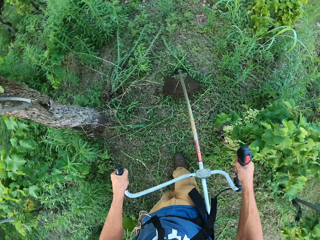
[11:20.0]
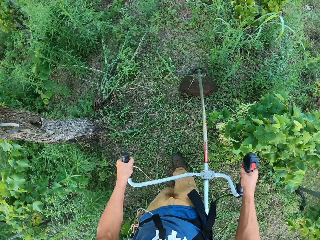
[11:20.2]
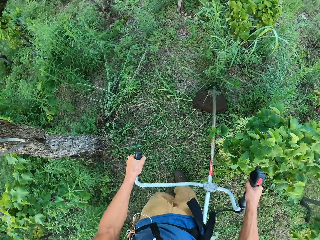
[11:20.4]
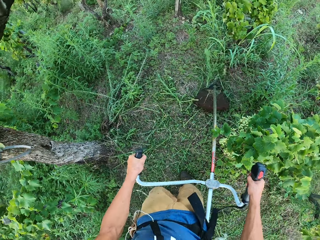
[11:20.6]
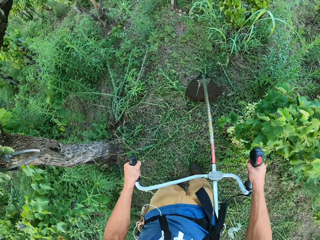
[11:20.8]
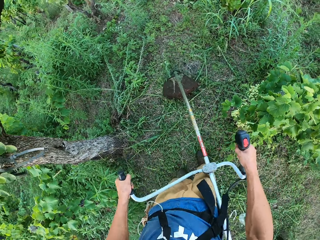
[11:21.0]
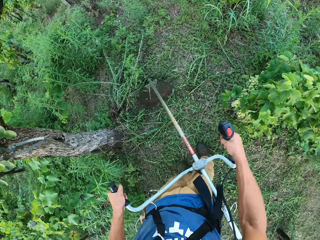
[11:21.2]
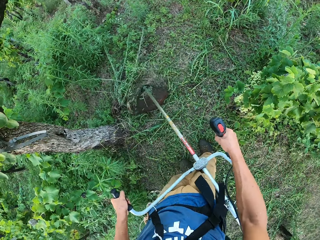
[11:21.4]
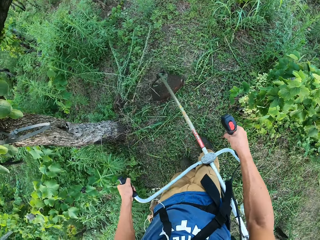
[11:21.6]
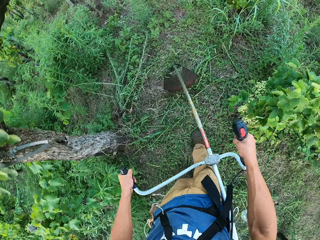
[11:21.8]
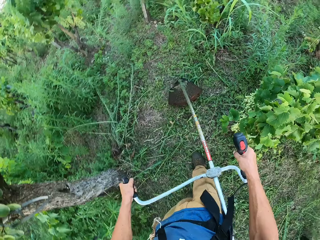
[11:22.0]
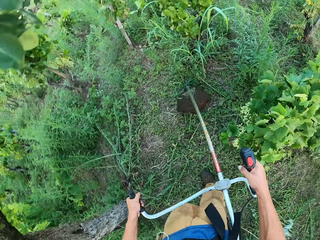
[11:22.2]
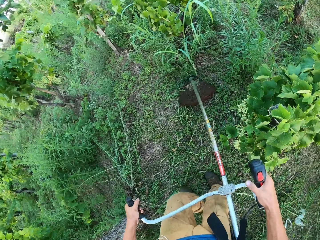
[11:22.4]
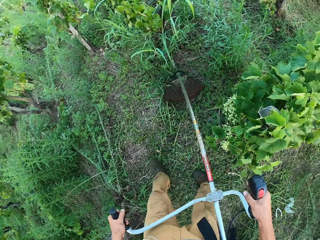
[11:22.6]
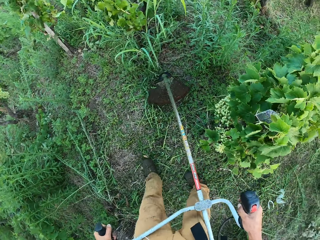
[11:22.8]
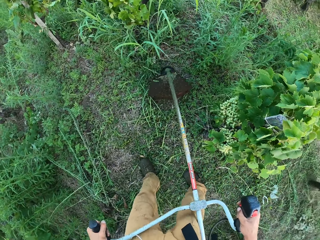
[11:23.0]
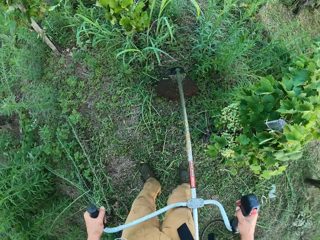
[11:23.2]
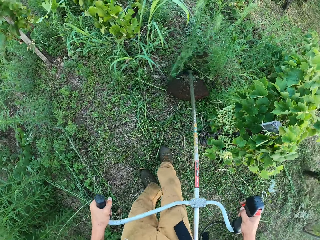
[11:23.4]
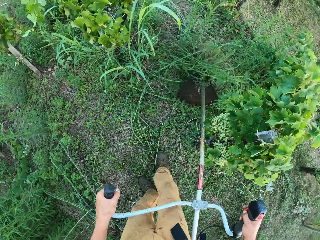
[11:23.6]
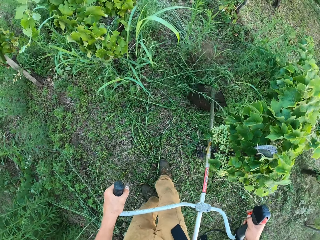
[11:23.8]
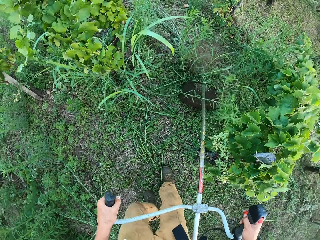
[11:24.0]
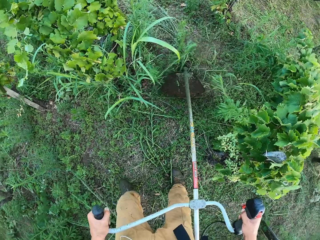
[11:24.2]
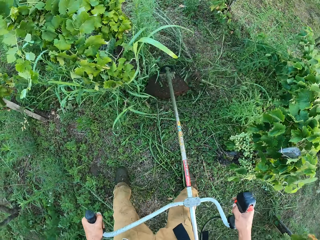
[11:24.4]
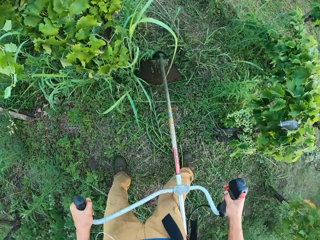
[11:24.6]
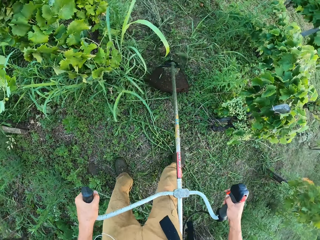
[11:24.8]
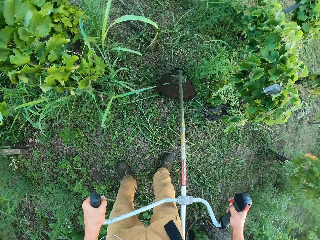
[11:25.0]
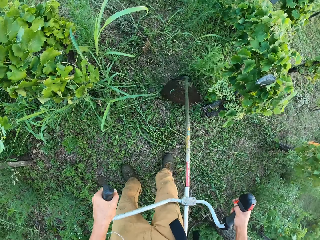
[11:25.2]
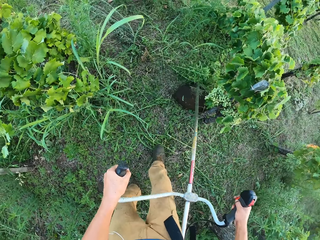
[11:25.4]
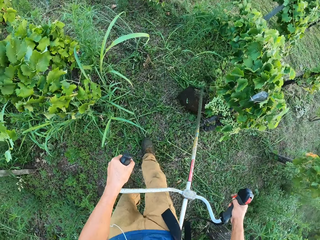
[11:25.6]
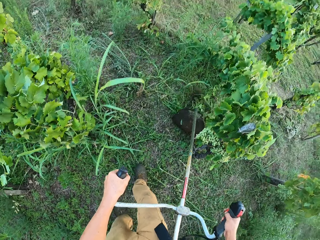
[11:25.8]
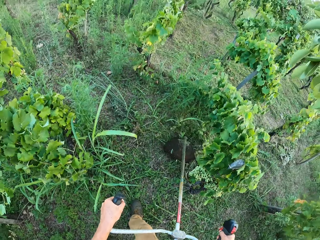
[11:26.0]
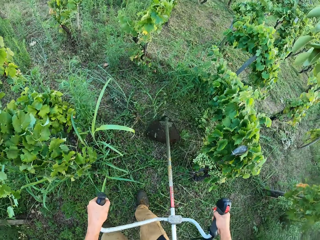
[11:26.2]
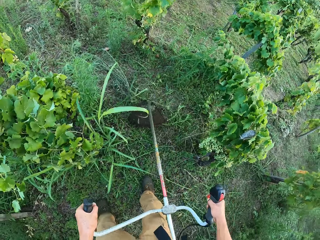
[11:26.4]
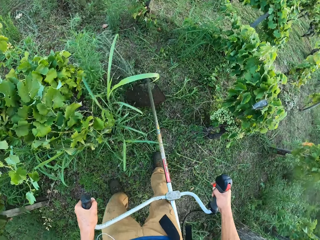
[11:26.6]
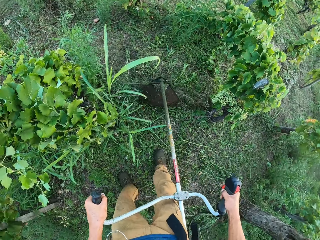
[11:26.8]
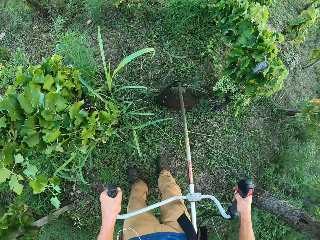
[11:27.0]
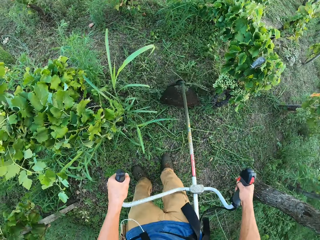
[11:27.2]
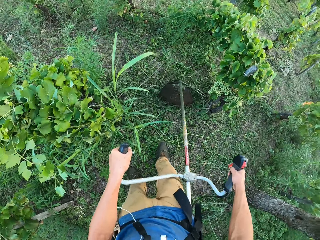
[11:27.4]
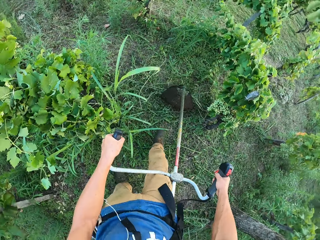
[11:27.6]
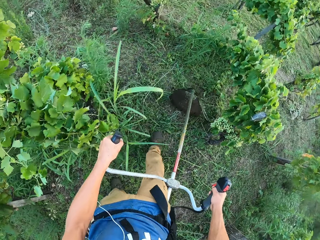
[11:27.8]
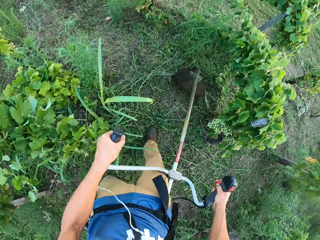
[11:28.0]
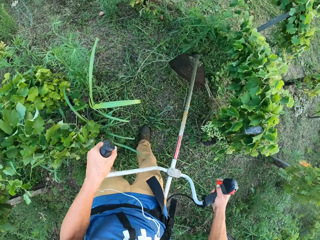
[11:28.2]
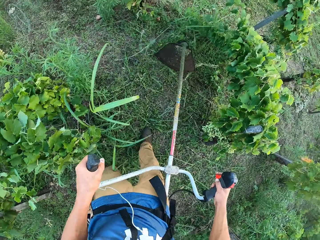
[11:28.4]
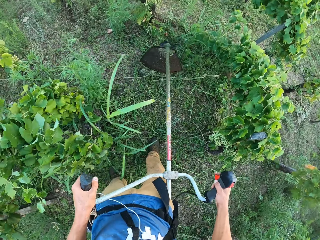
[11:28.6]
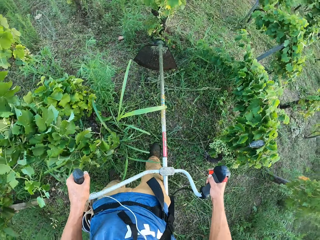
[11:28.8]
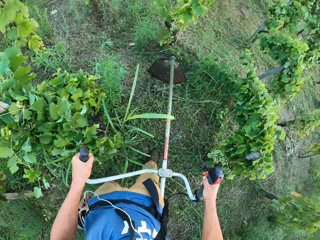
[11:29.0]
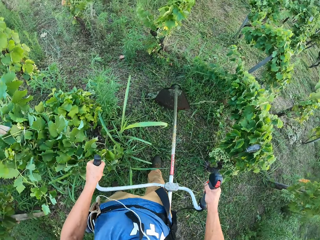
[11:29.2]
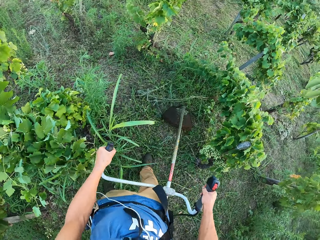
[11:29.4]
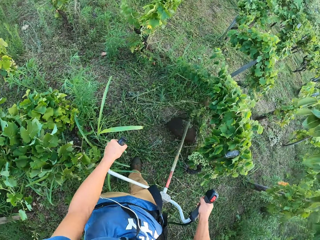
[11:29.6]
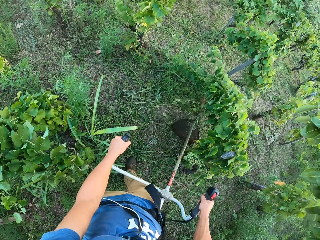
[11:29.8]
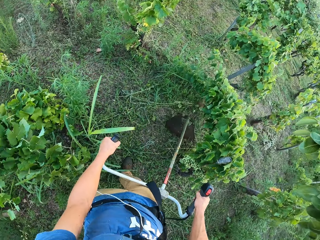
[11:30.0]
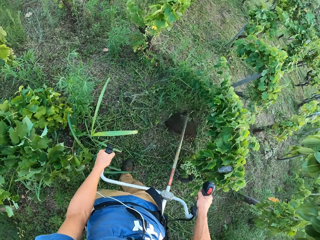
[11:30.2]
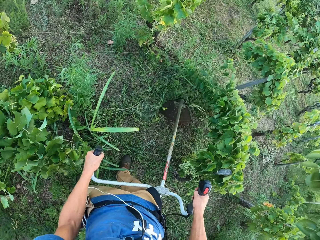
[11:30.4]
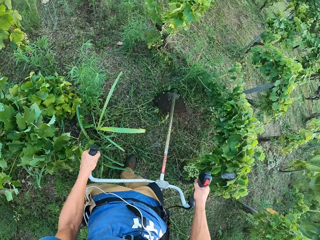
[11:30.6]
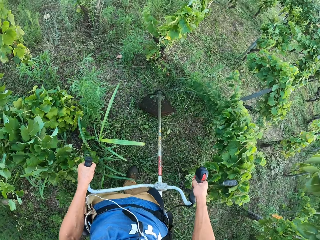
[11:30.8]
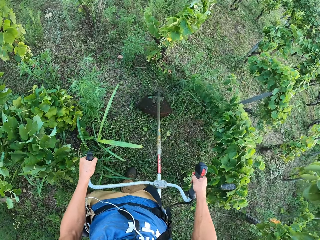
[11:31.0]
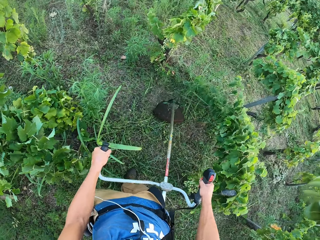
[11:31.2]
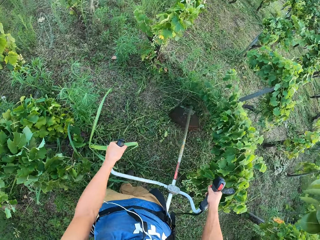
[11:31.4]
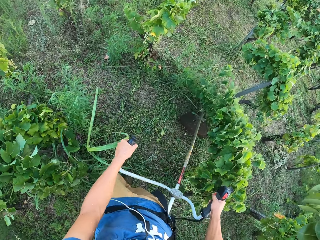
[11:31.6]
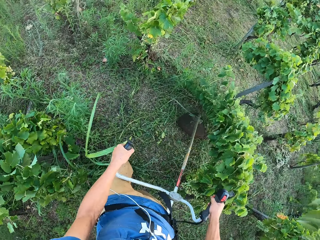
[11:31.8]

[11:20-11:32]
The camera wearer cuts grasses to his right with the machine.

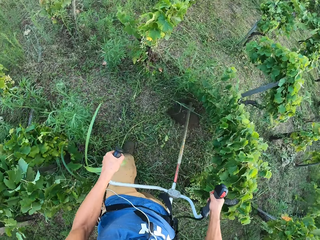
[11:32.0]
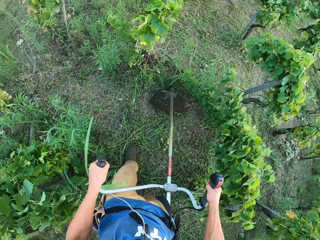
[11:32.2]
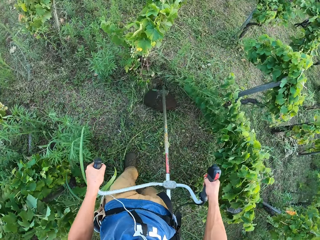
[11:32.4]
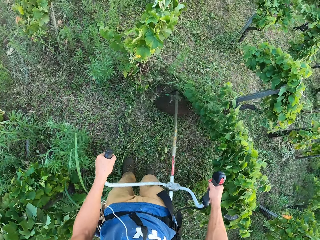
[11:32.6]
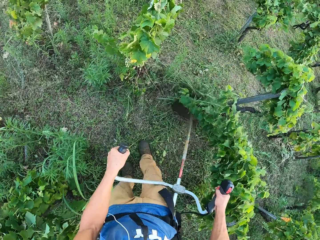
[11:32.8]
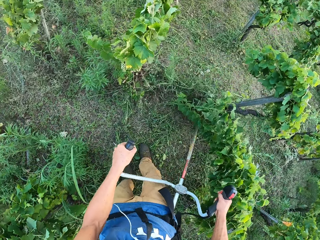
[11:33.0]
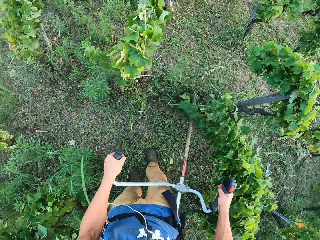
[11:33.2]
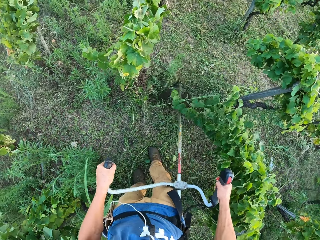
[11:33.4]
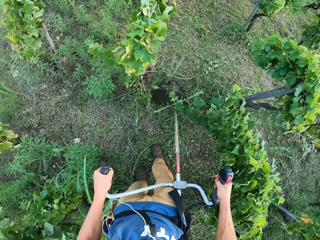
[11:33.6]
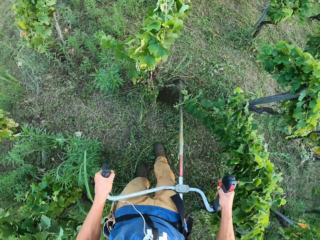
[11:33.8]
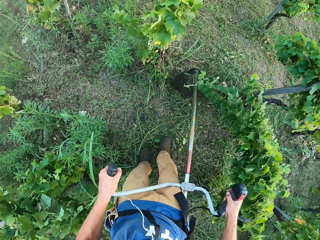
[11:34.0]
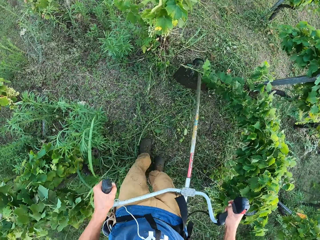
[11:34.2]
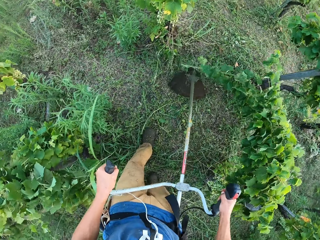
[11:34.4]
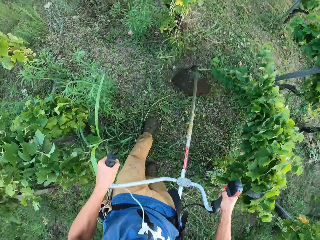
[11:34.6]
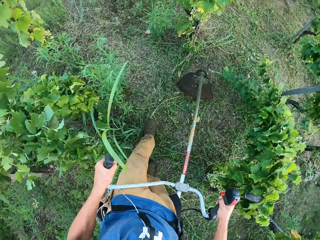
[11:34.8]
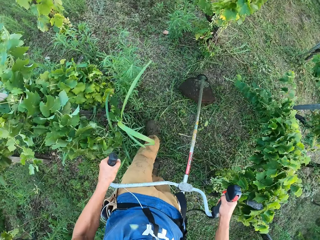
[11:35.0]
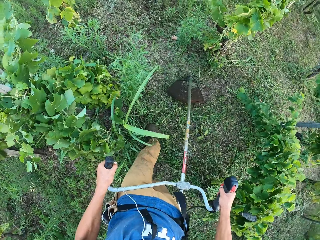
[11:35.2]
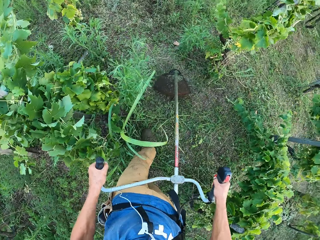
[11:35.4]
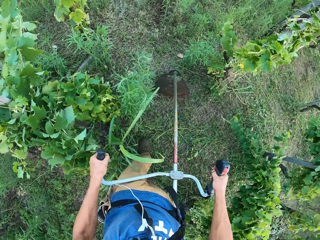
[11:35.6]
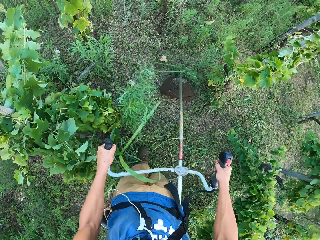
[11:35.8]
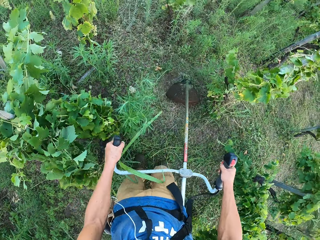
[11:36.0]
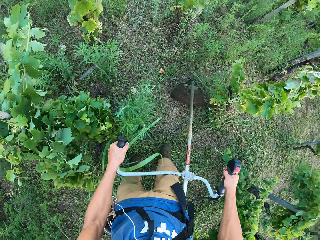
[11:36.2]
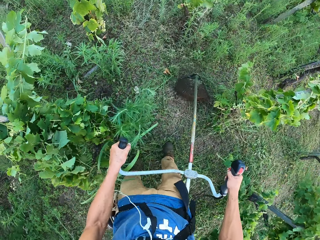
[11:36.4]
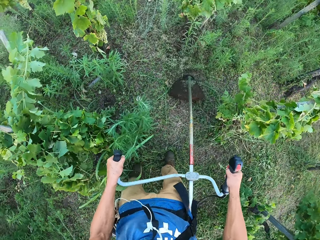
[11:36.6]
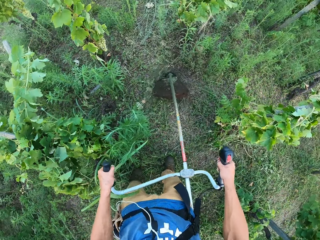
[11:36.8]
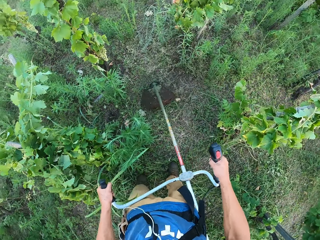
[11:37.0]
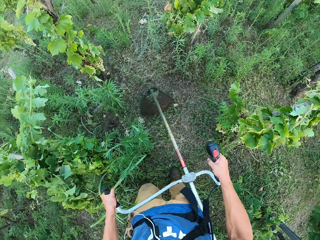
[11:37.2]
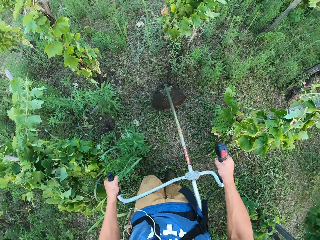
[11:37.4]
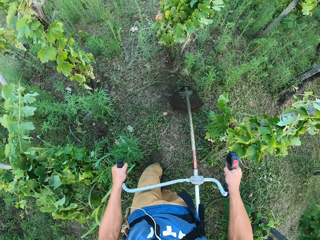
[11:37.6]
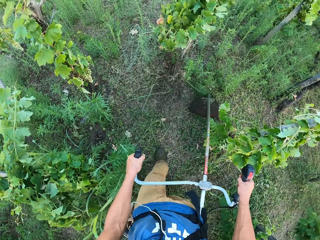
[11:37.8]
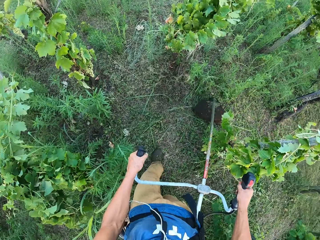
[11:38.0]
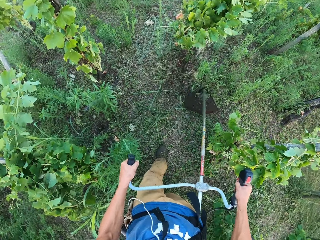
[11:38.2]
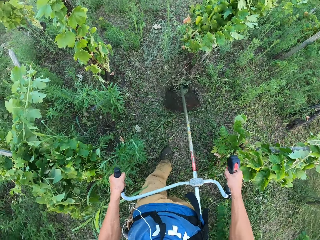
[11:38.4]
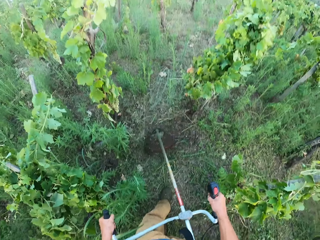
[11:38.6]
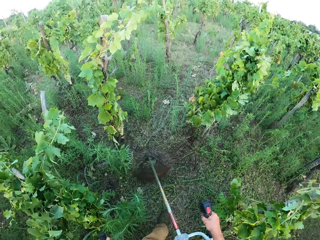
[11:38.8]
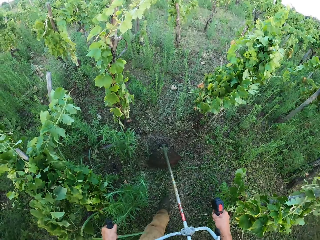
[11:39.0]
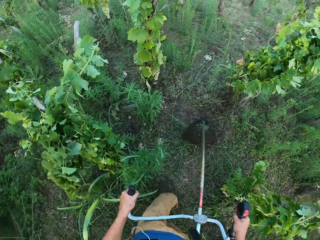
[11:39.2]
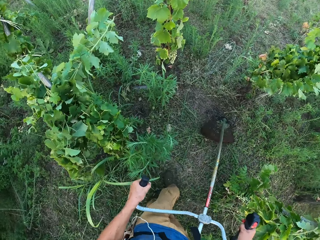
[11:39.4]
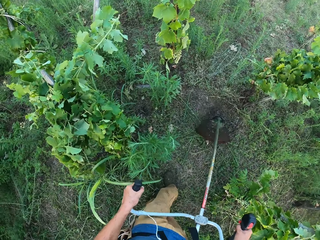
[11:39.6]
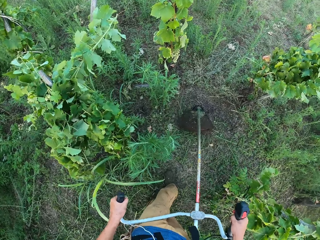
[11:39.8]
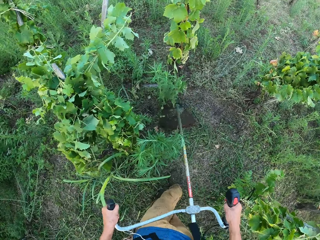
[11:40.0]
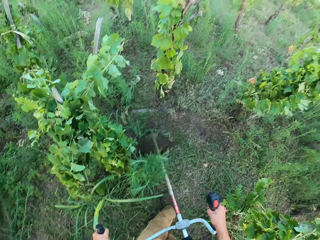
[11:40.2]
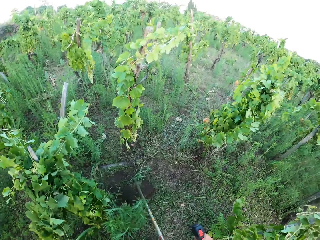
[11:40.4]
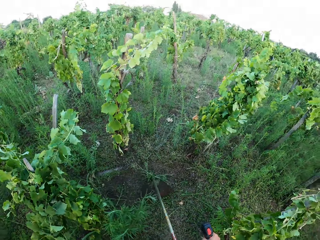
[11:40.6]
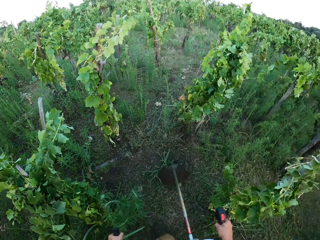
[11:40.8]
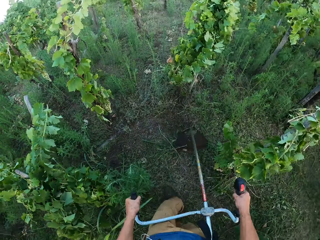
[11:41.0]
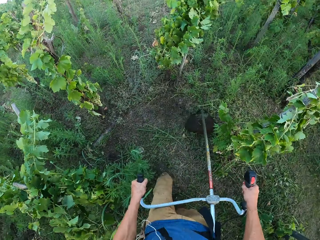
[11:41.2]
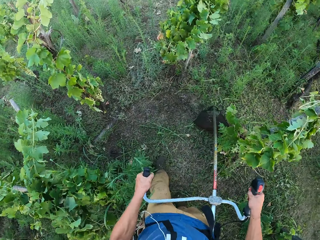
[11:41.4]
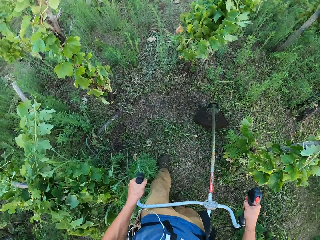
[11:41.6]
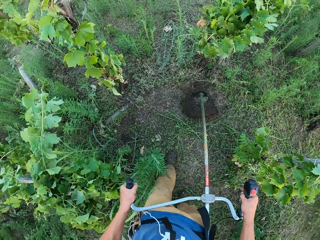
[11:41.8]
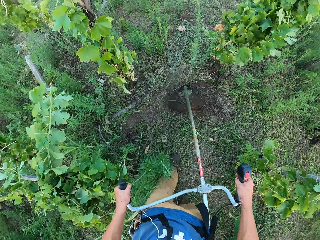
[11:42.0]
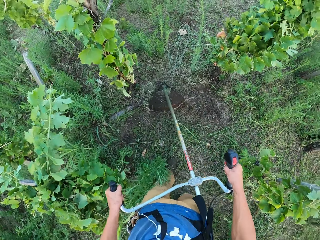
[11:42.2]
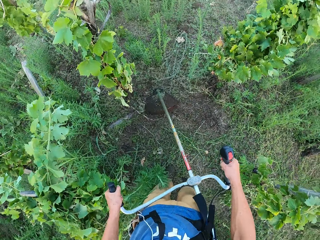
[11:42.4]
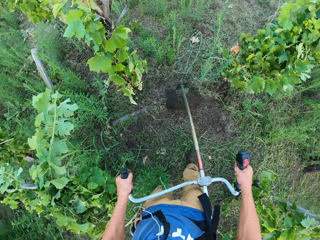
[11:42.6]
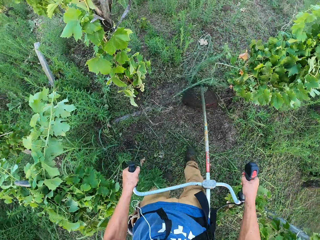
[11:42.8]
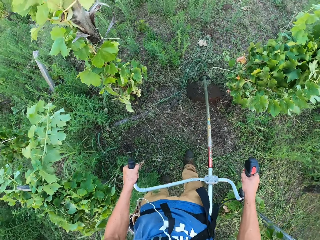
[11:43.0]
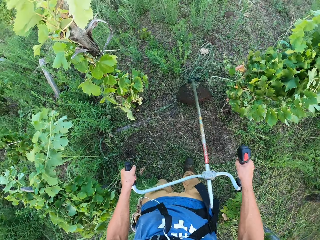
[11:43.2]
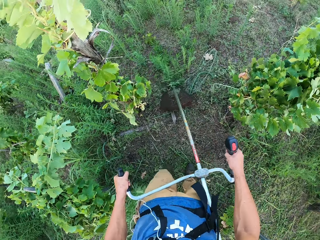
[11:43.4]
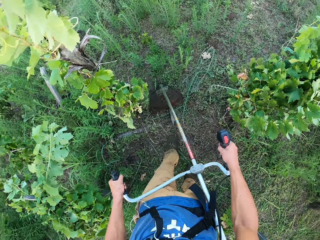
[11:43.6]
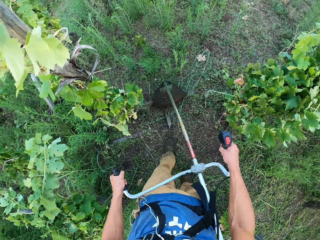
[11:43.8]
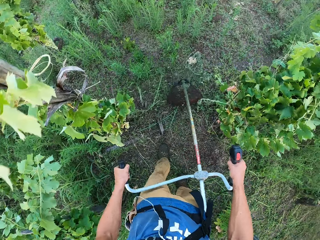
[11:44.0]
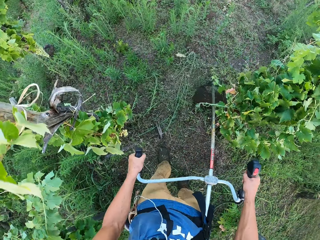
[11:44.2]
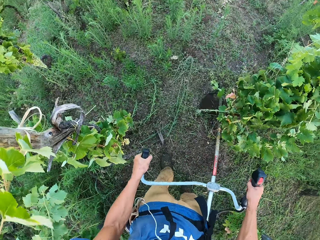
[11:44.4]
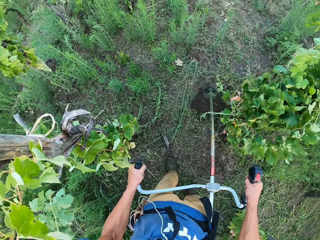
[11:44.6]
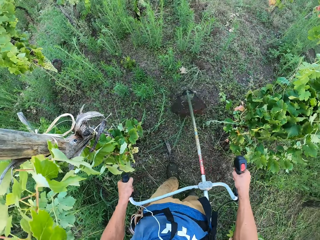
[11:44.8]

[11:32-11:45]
The camera wearer hits the blade of the machine on the ground. He cuts the grasses to his left with the machine.
